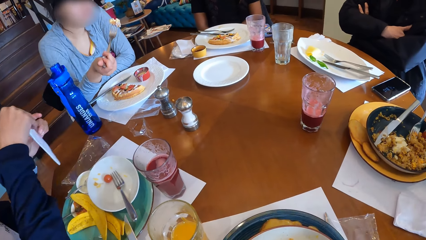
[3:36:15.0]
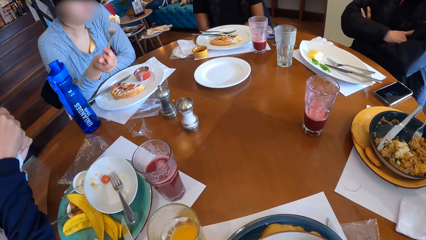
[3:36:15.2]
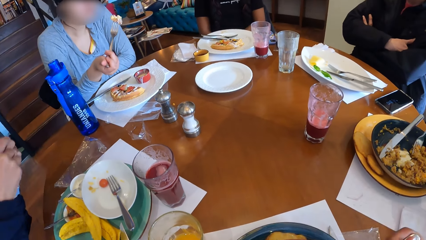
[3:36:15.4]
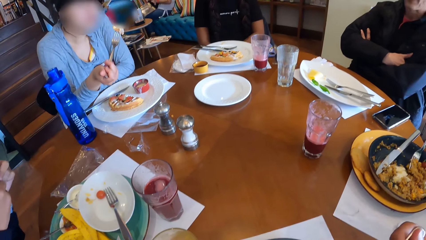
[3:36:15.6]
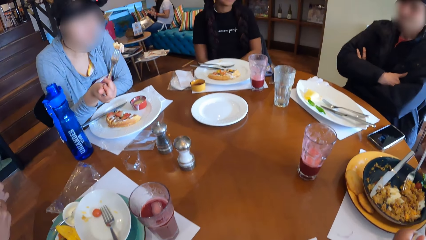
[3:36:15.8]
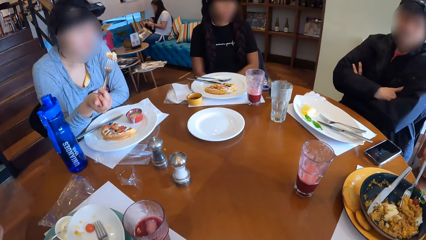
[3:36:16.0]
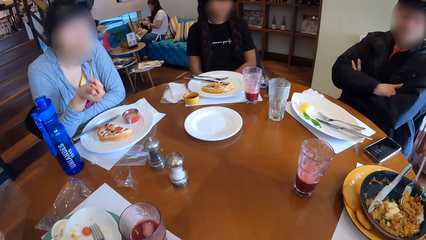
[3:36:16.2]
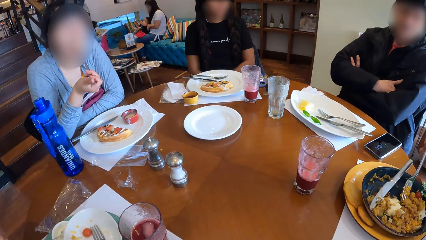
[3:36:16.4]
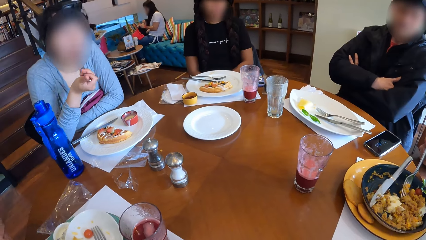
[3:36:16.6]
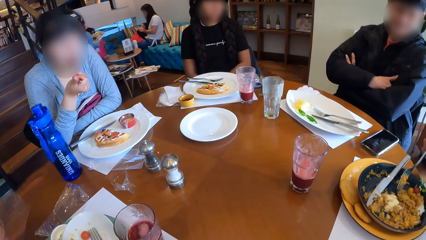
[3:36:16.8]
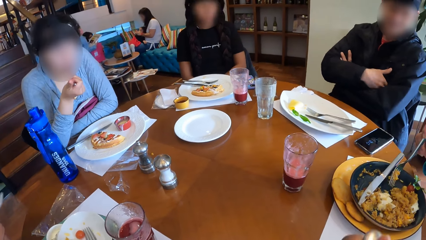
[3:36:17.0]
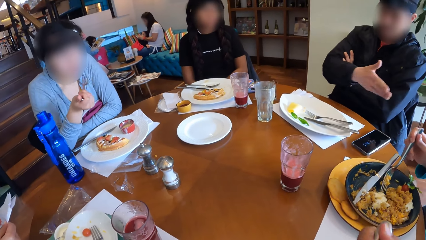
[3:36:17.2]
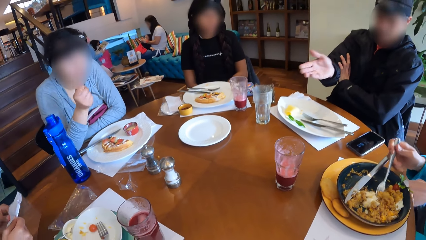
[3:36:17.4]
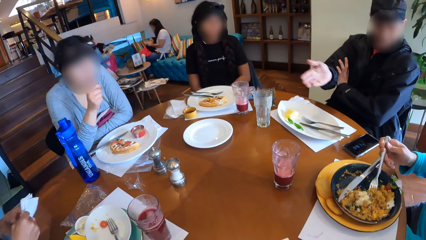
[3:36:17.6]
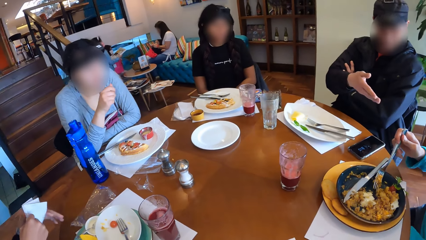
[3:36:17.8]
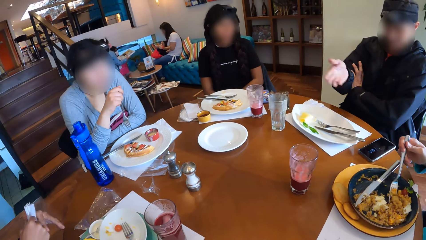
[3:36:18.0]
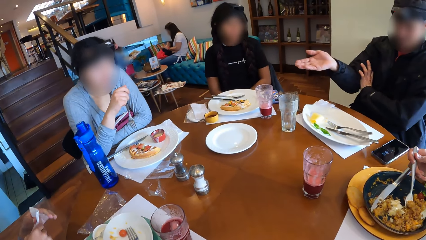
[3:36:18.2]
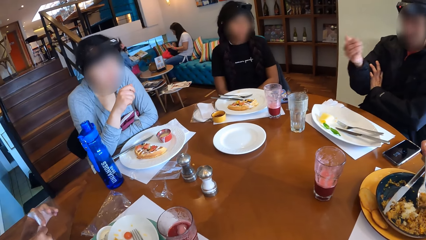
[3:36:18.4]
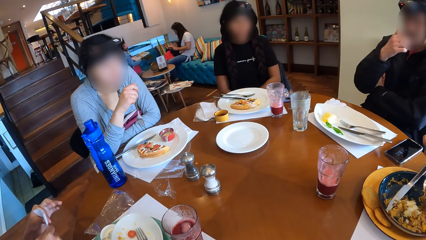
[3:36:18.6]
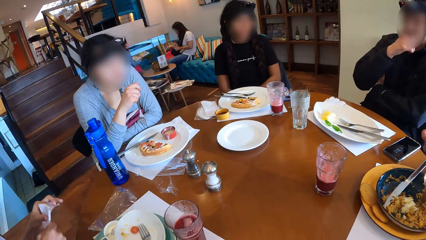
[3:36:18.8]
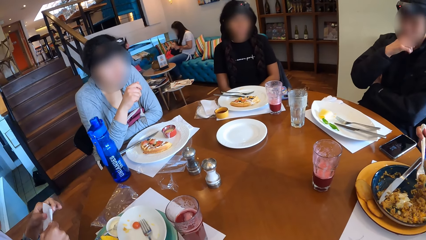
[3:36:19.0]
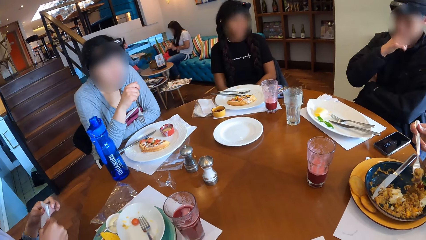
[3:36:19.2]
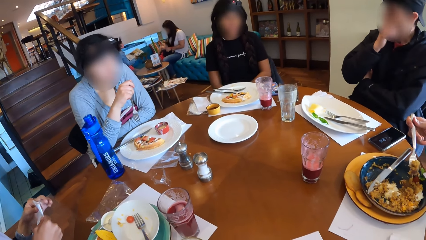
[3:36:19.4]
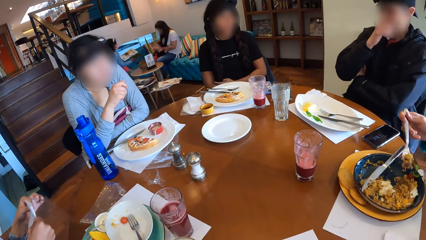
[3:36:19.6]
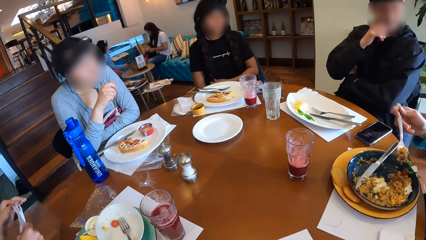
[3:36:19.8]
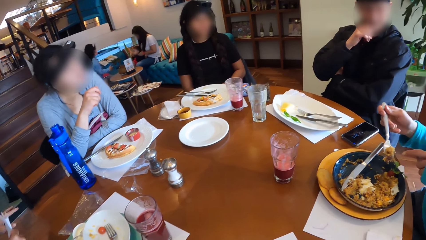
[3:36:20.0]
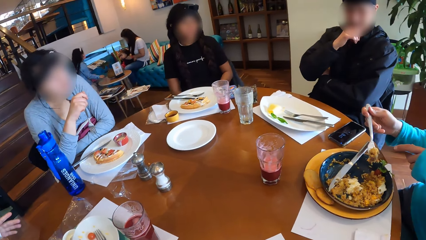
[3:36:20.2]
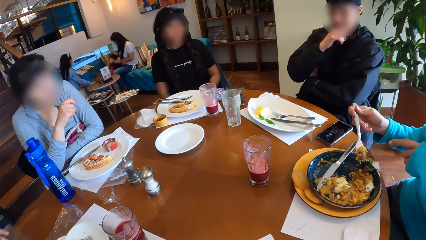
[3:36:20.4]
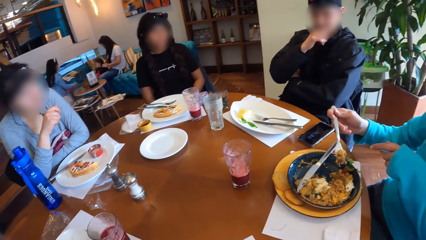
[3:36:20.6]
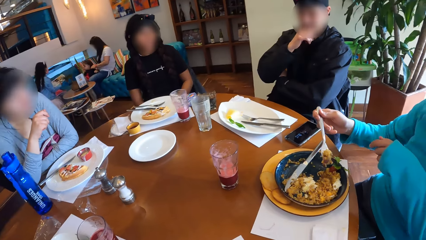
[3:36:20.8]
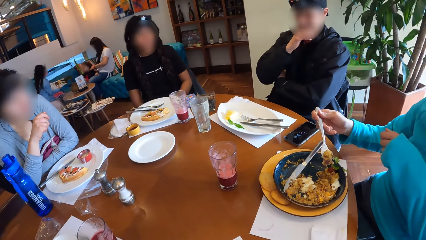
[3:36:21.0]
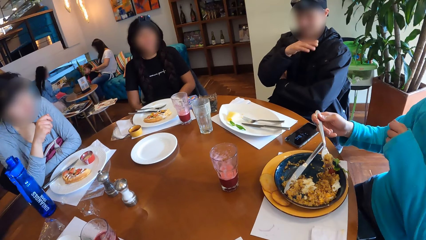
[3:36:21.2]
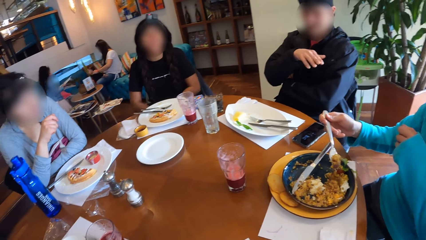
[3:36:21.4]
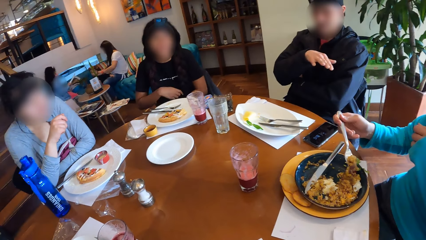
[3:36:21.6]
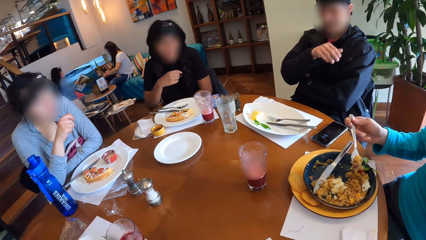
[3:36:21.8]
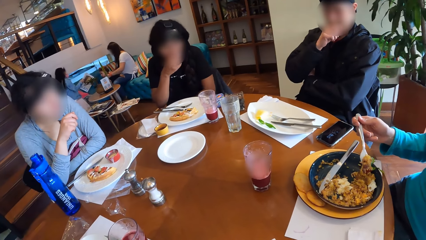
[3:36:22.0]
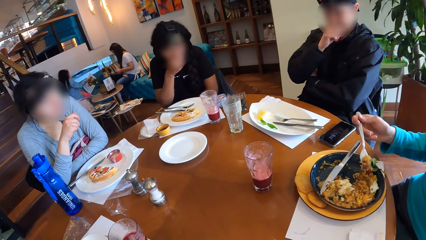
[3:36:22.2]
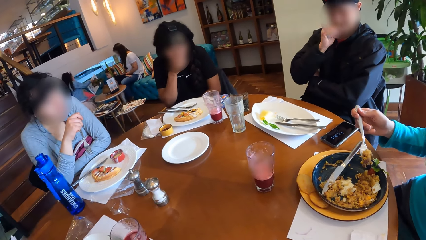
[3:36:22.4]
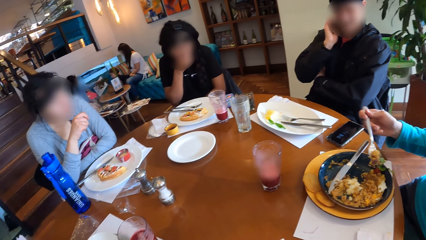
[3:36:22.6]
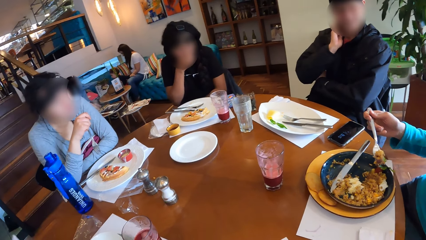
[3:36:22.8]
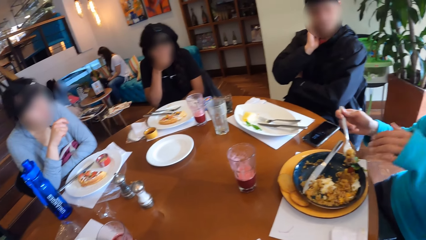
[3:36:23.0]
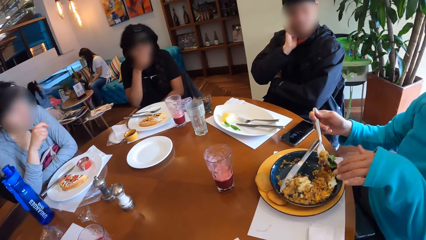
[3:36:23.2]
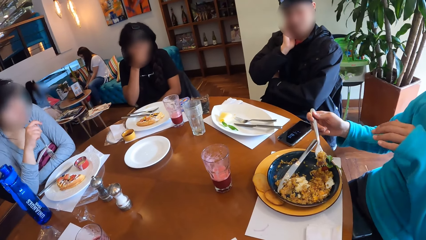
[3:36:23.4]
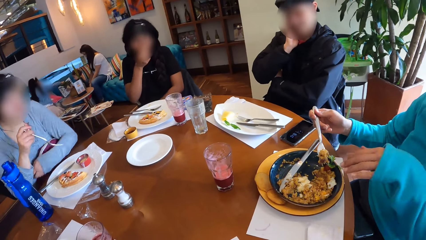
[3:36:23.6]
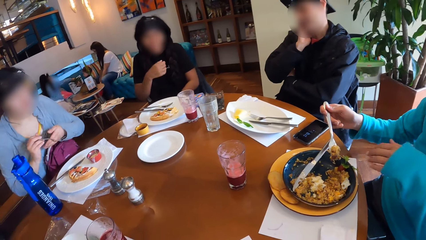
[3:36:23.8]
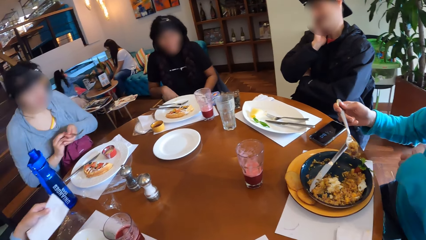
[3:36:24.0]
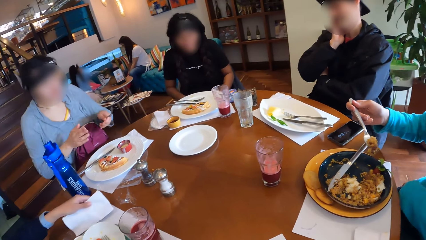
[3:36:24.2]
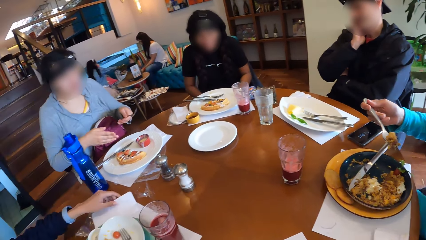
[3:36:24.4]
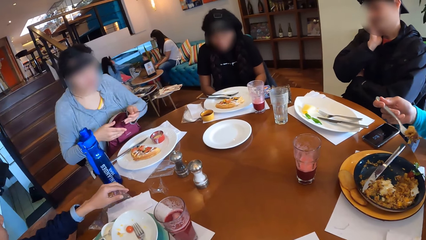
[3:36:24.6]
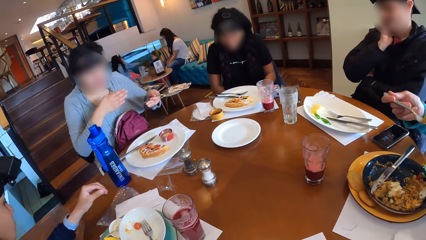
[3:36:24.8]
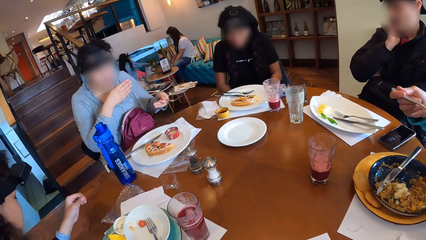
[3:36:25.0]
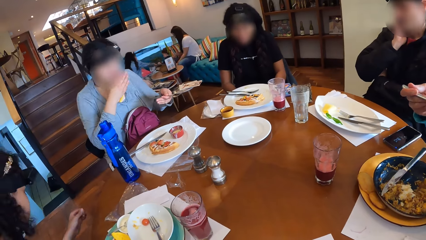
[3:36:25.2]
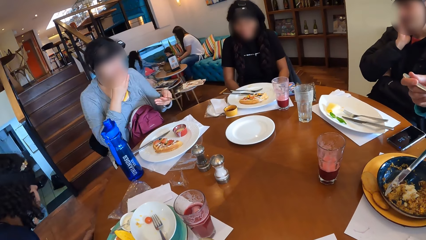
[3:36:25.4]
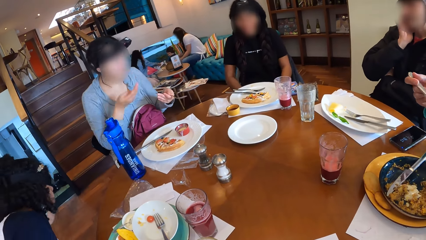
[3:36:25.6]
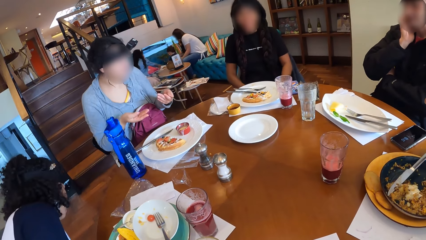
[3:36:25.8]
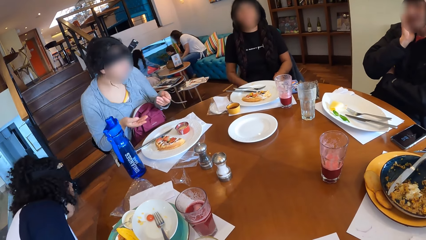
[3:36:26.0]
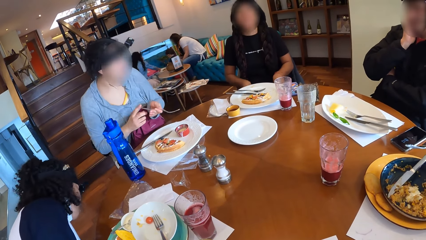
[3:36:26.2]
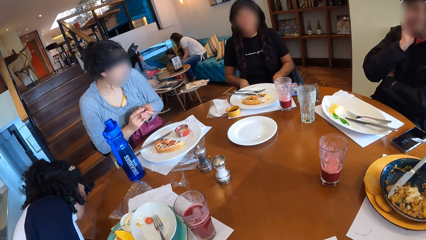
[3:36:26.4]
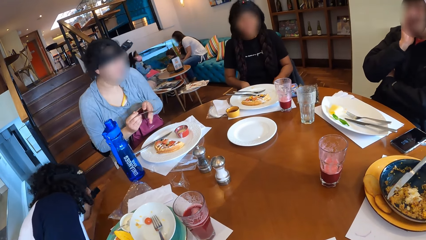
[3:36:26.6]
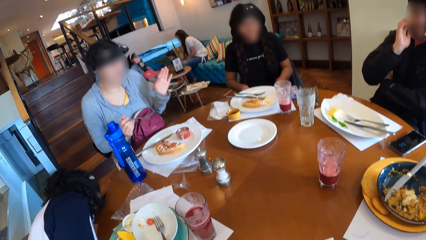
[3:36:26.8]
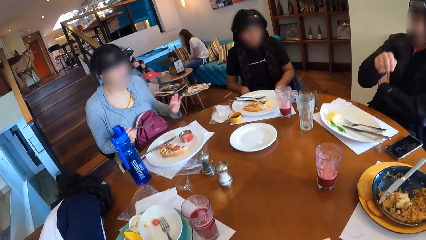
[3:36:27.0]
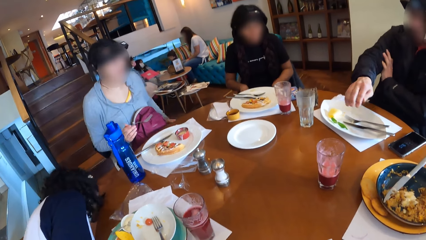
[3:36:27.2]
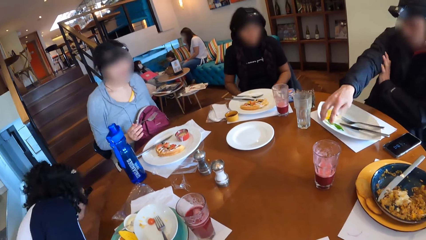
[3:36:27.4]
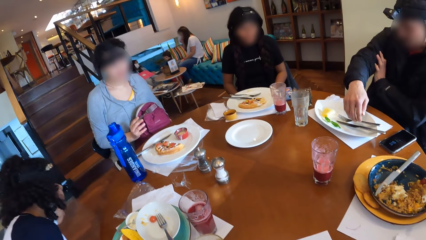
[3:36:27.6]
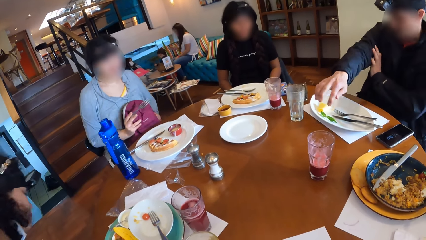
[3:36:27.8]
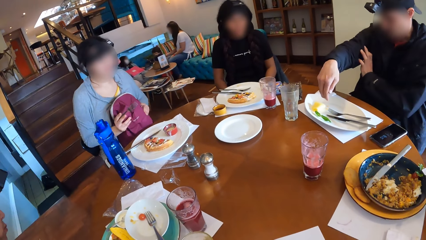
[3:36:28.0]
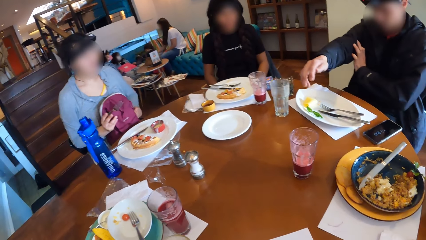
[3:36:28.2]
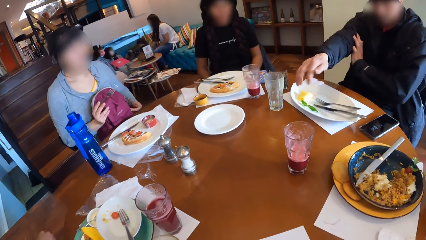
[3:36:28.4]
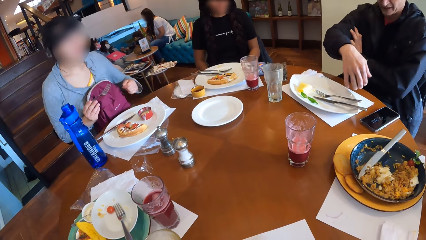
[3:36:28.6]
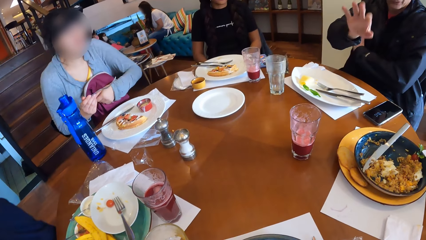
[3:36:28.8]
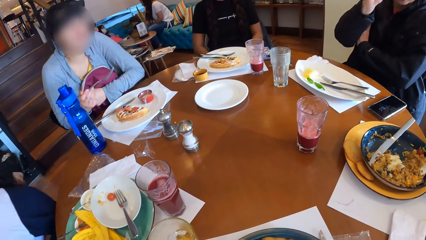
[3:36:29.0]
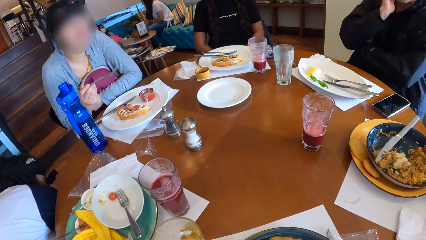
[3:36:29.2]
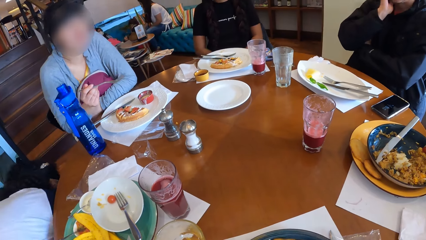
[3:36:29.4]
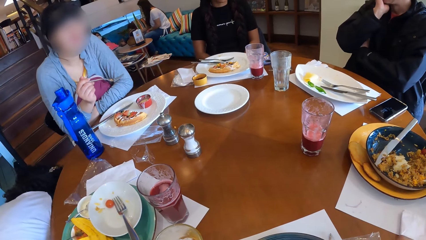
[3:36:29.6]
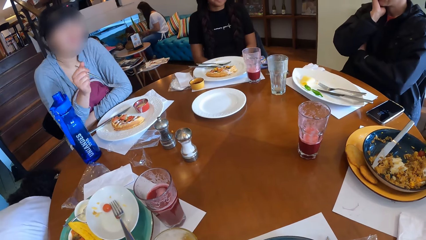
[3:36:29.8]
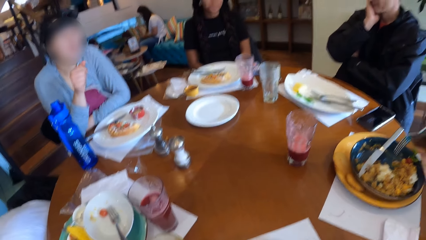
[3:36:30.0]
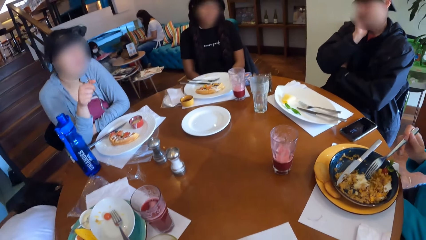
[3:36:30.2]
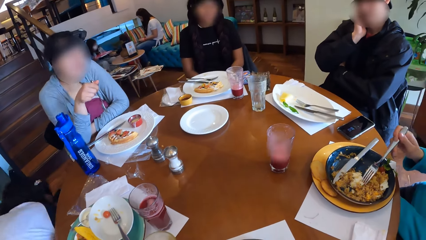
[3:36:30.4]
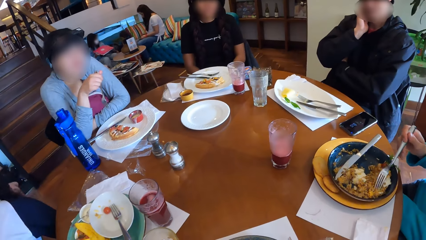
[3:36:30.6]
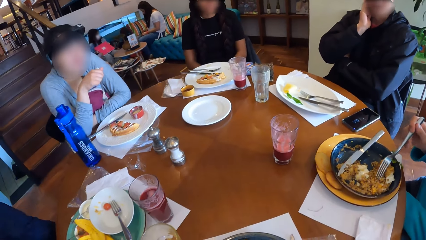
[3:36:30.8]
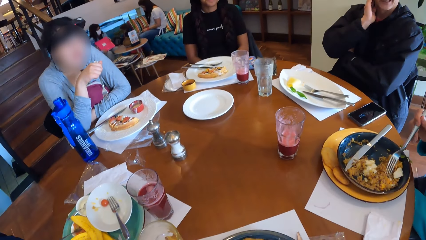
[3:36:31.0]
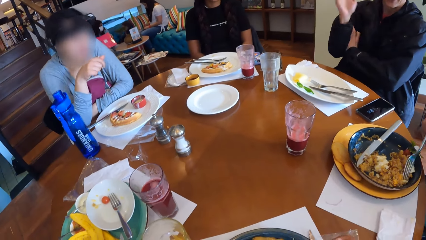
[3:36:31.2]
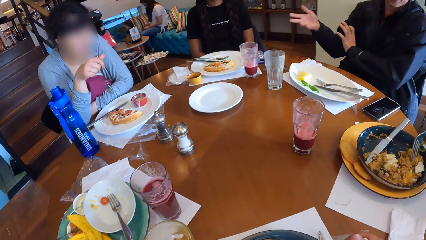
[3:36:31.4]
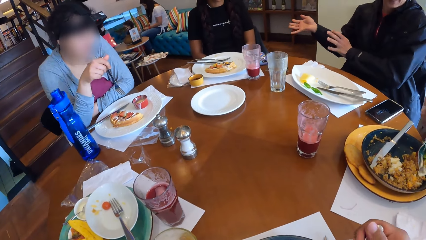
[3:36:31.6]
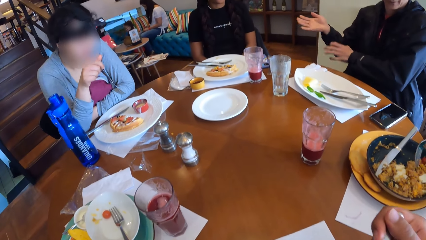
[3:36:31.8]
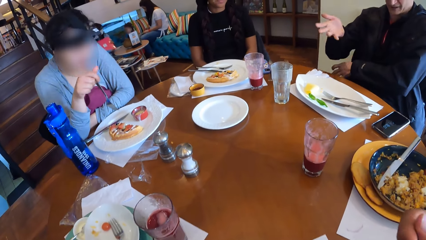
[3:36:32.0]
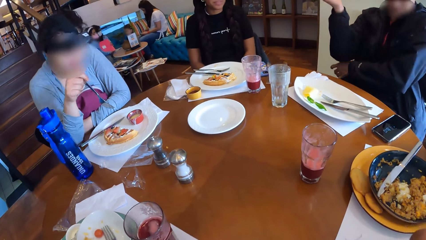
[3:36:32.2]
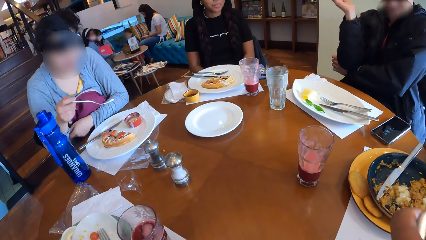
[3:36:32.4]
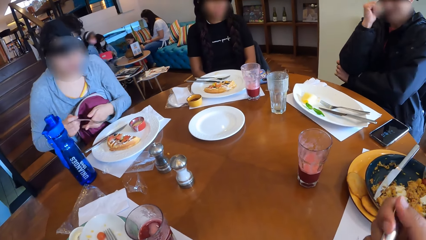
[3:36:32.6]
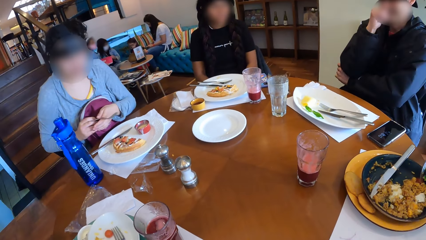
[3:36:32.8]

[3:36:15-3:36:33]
The camera wearer eats from the fork in his right hand. A woman eats from the fork in her right hand. Another woman cleans both hands with the serviette. A third woman picks some porridge from the plate with the fork in her right hand. The camera wearer looks around. The first woman transfers the fork in her right hand to her left hand. The second woman places the serviette on the table mat with her left hand. The third woman eats from the fork in her right hand. The first woman transfers the fork in her left hand to her right hand. A man interacts with a group of people at the table. The first woman adjusts a bag on her lap with both hands. The third woman stirs the porridge in the plate with the fork in her right hand. The camera wearer picks some porridge from the plate with the fork in his right hand. He eats from the fork in his right hand. The first woman transfers the fork from her right hand to her left hand.
